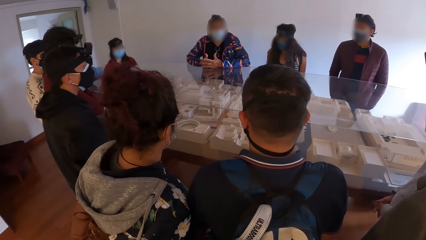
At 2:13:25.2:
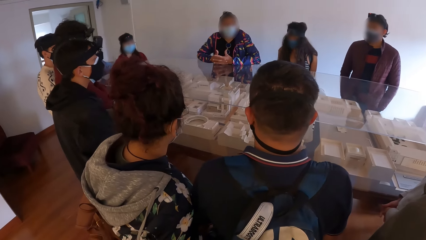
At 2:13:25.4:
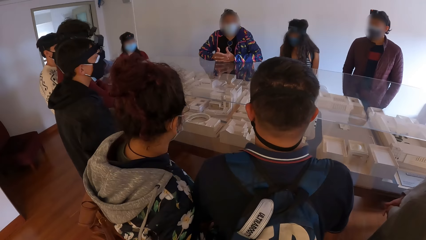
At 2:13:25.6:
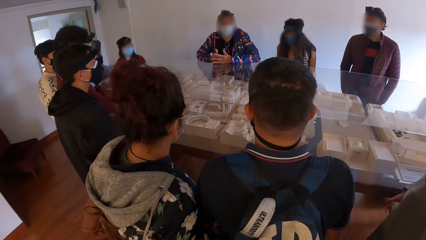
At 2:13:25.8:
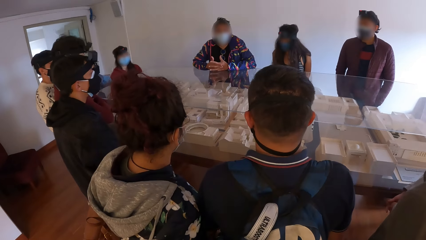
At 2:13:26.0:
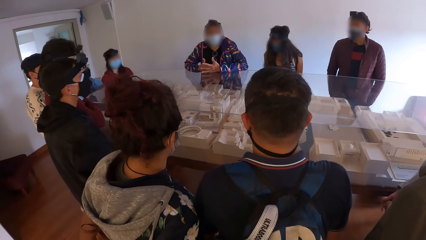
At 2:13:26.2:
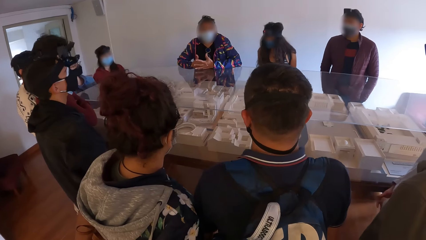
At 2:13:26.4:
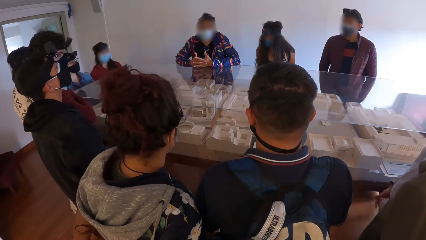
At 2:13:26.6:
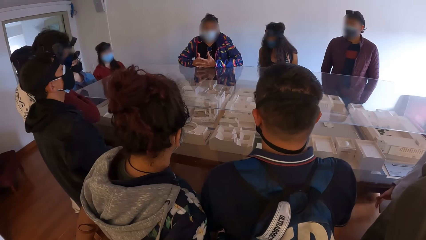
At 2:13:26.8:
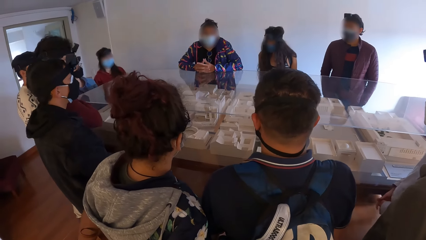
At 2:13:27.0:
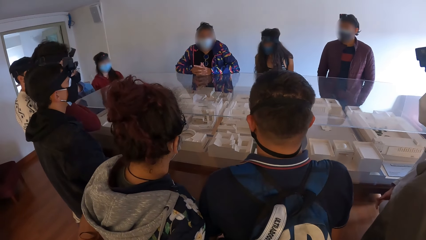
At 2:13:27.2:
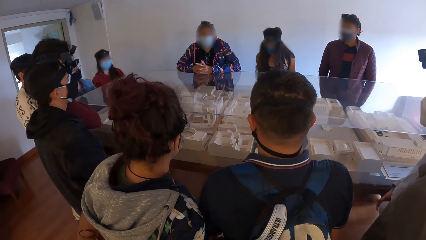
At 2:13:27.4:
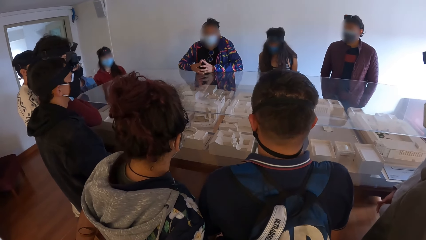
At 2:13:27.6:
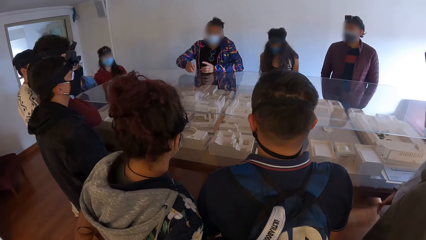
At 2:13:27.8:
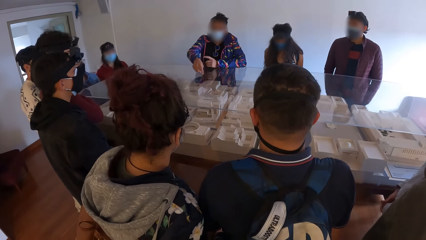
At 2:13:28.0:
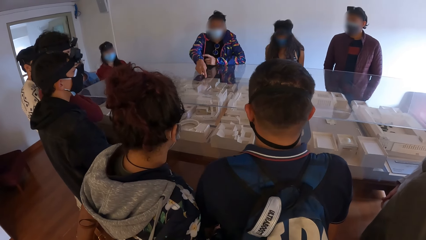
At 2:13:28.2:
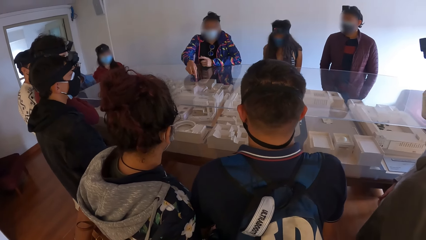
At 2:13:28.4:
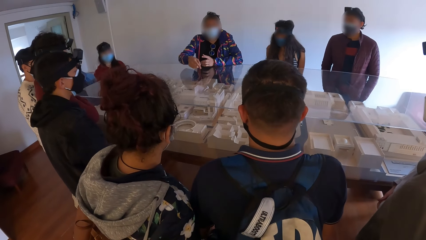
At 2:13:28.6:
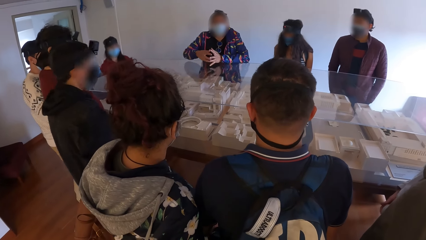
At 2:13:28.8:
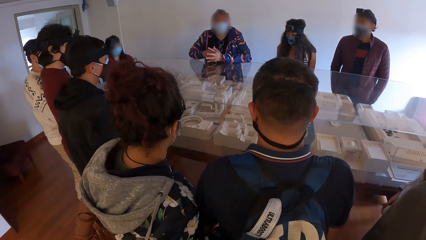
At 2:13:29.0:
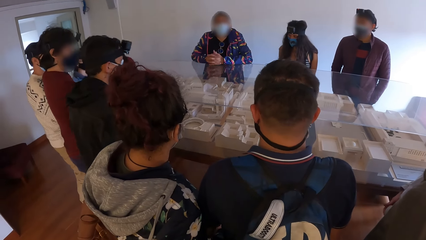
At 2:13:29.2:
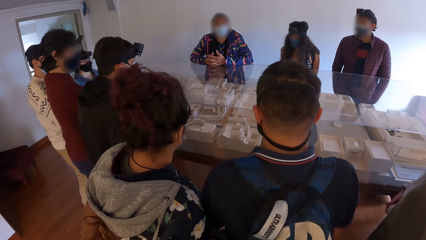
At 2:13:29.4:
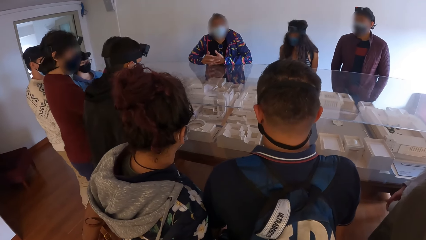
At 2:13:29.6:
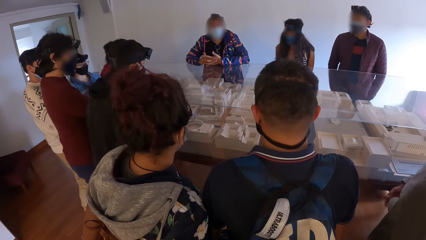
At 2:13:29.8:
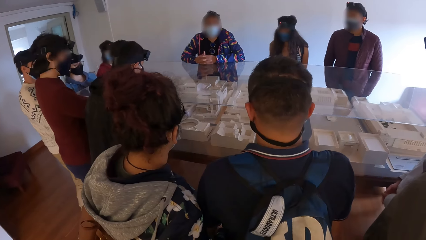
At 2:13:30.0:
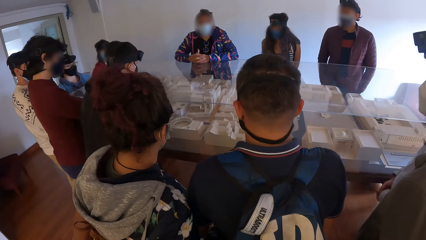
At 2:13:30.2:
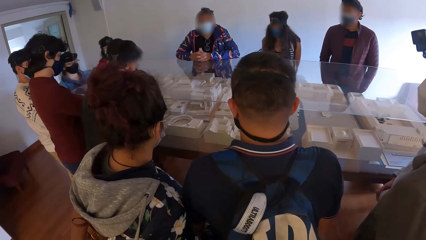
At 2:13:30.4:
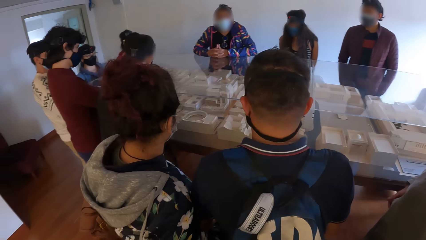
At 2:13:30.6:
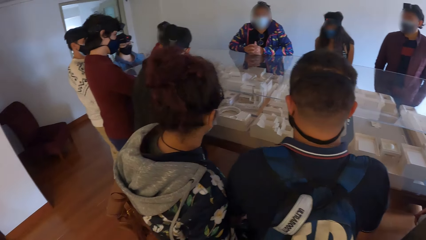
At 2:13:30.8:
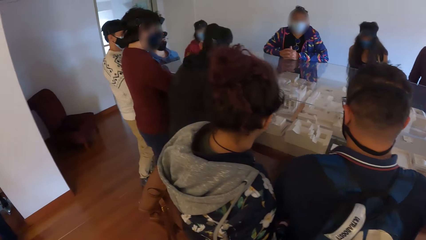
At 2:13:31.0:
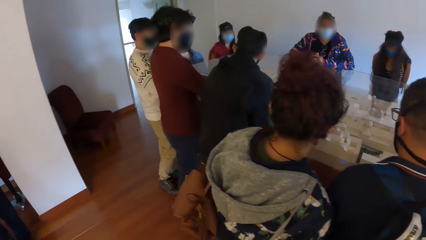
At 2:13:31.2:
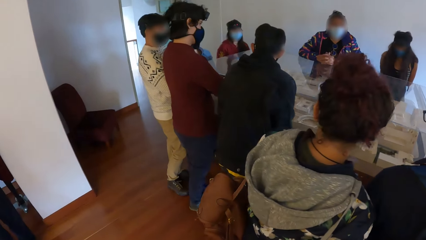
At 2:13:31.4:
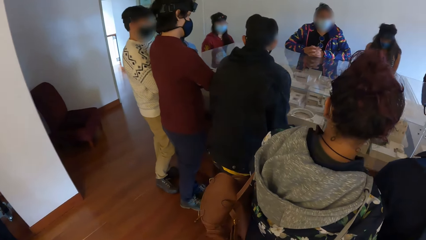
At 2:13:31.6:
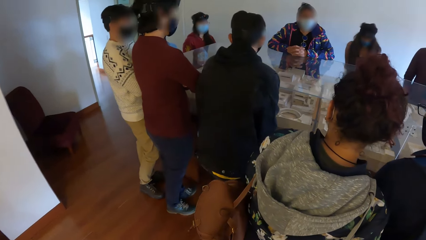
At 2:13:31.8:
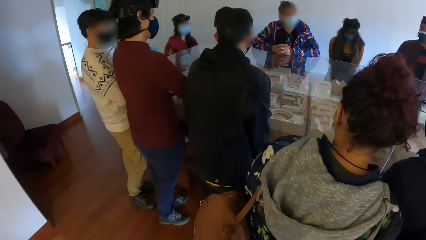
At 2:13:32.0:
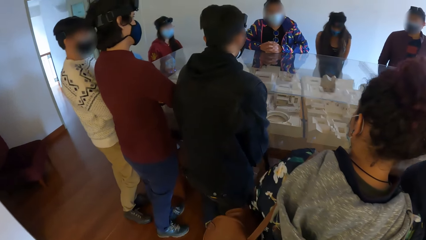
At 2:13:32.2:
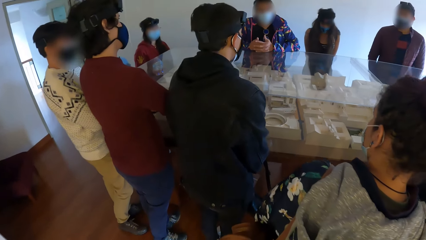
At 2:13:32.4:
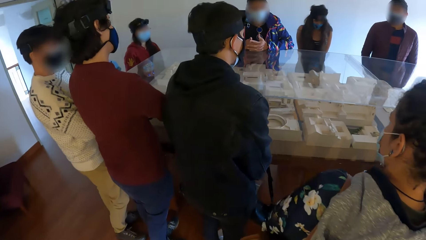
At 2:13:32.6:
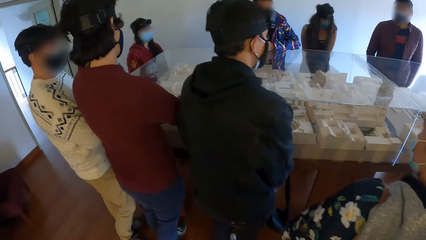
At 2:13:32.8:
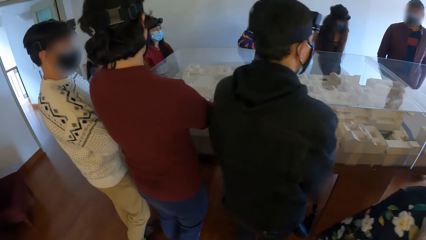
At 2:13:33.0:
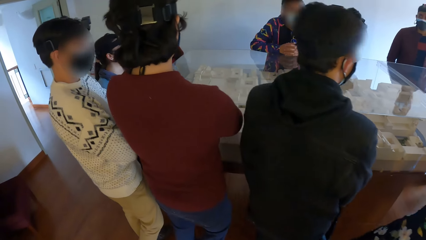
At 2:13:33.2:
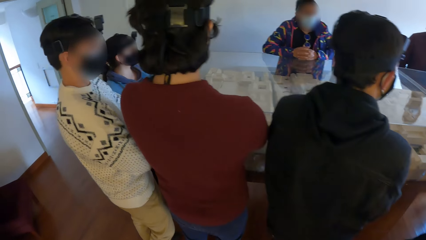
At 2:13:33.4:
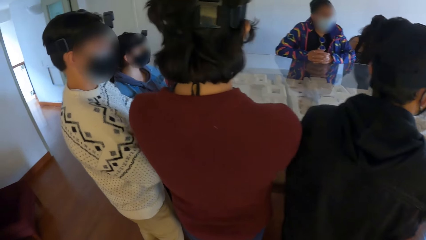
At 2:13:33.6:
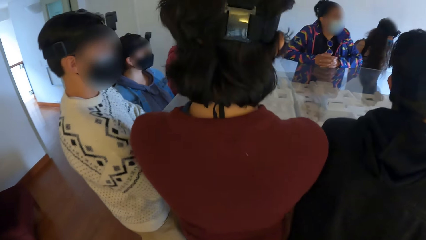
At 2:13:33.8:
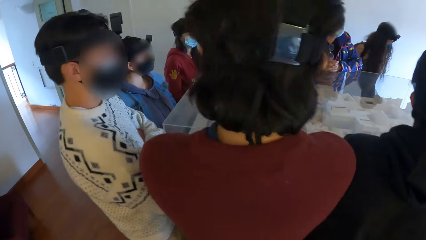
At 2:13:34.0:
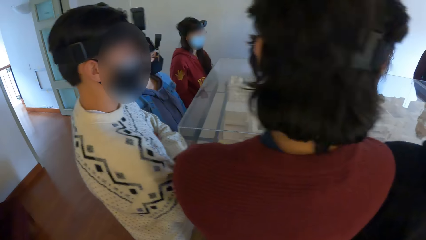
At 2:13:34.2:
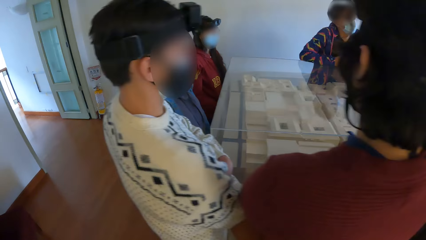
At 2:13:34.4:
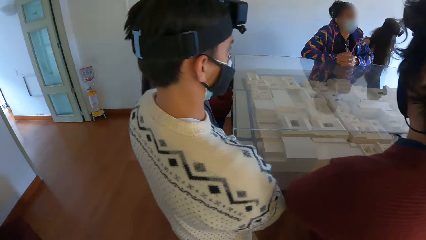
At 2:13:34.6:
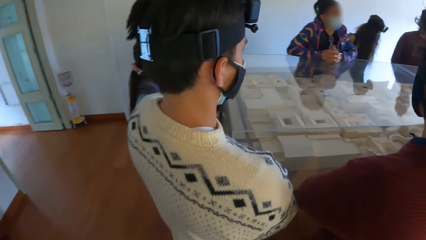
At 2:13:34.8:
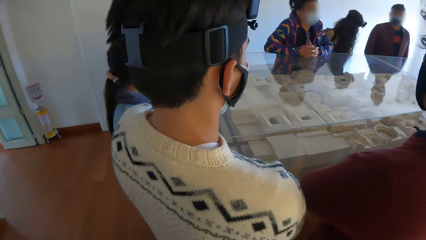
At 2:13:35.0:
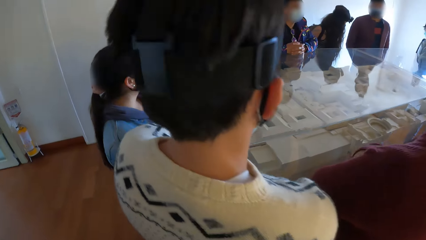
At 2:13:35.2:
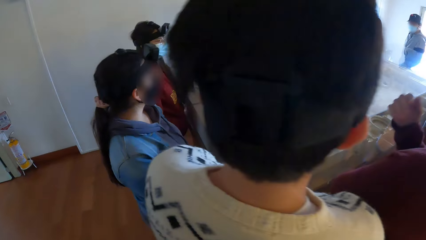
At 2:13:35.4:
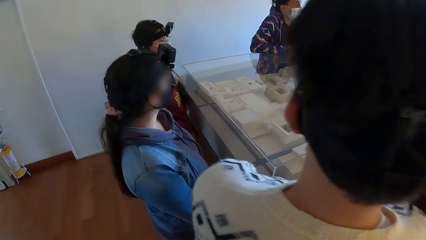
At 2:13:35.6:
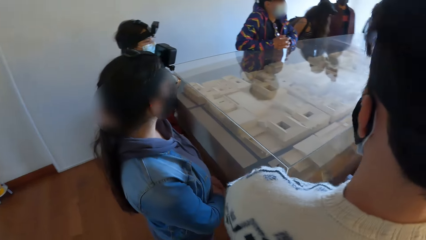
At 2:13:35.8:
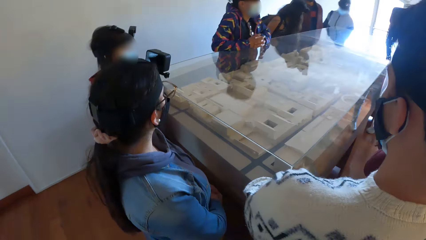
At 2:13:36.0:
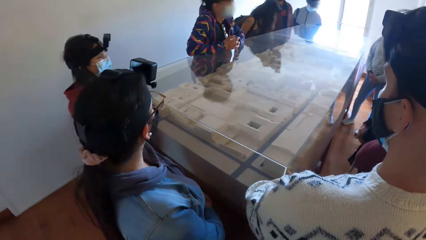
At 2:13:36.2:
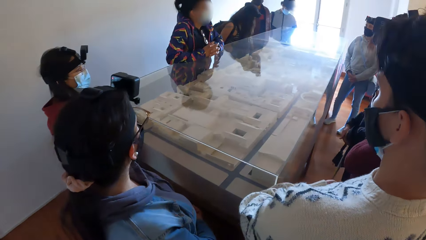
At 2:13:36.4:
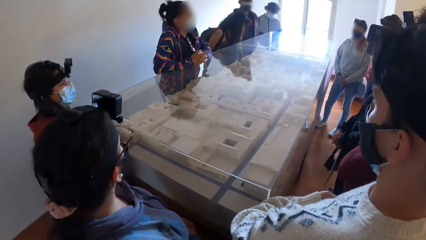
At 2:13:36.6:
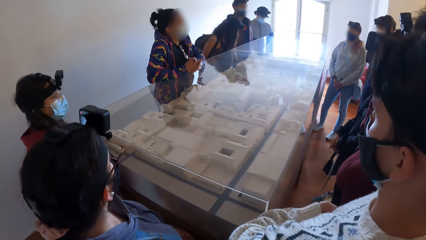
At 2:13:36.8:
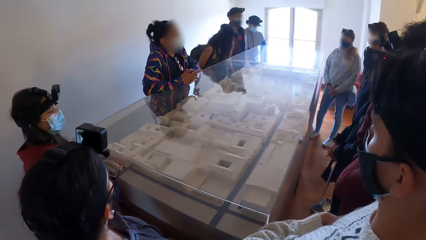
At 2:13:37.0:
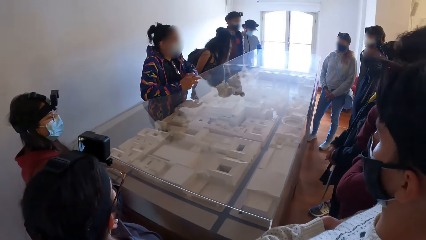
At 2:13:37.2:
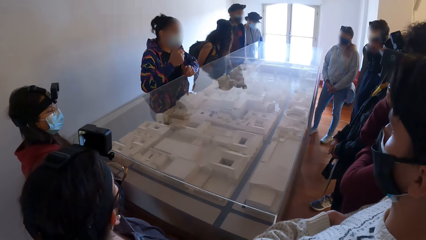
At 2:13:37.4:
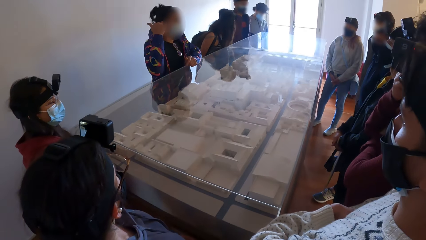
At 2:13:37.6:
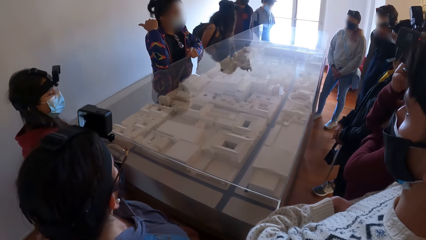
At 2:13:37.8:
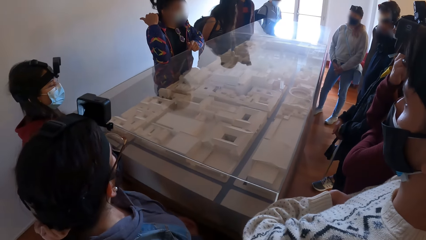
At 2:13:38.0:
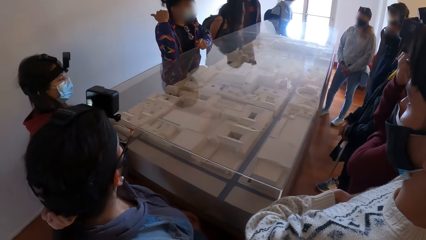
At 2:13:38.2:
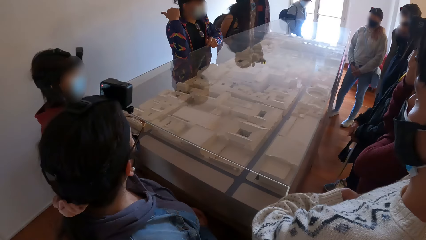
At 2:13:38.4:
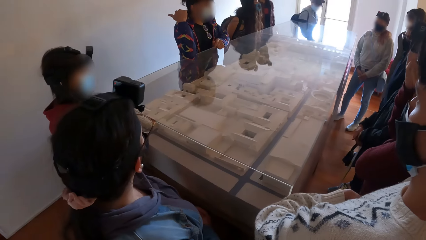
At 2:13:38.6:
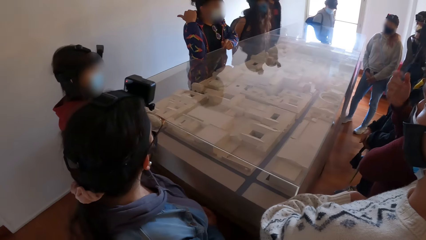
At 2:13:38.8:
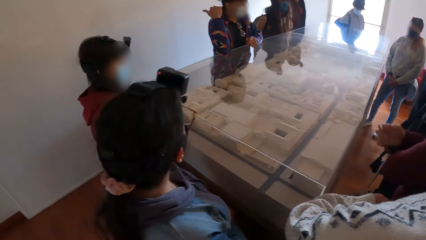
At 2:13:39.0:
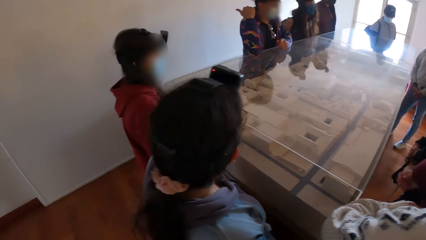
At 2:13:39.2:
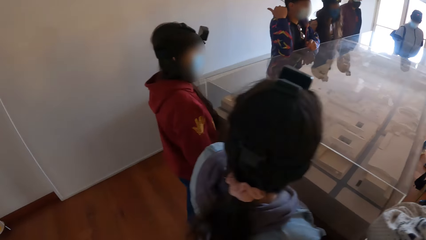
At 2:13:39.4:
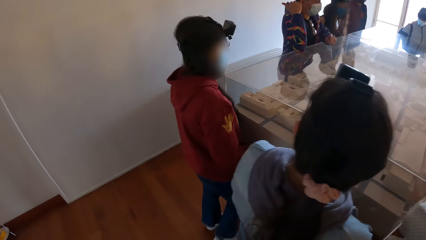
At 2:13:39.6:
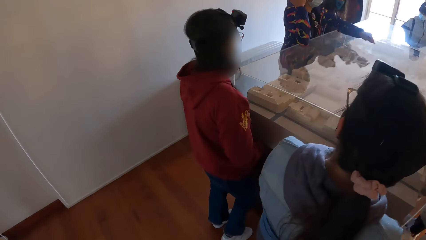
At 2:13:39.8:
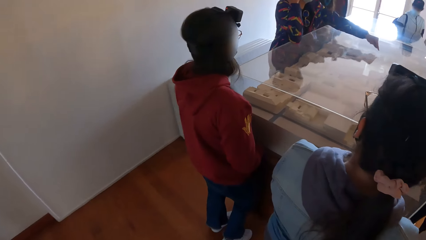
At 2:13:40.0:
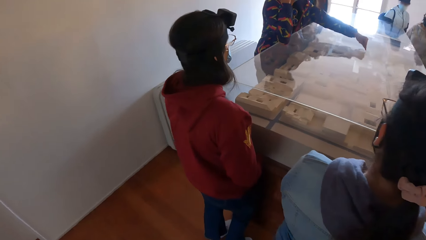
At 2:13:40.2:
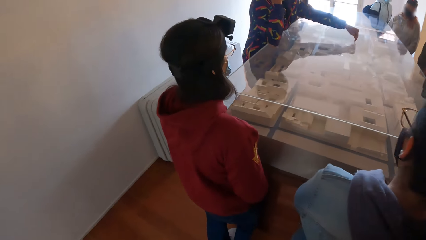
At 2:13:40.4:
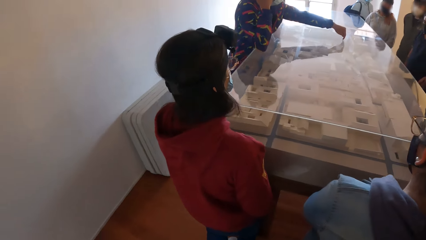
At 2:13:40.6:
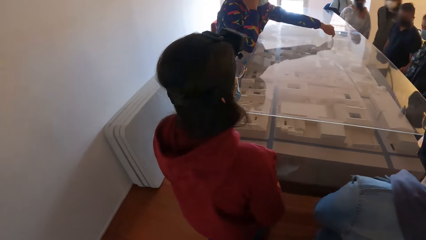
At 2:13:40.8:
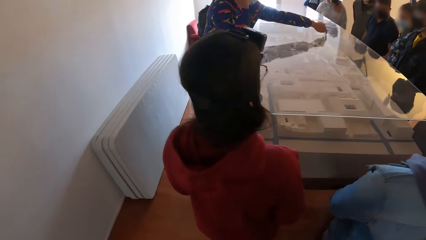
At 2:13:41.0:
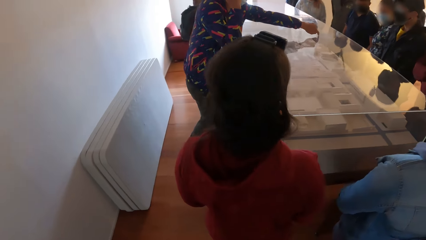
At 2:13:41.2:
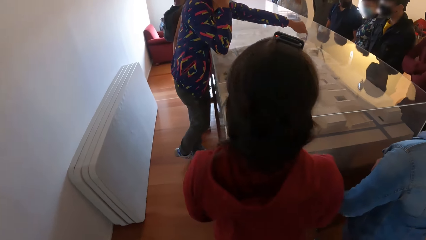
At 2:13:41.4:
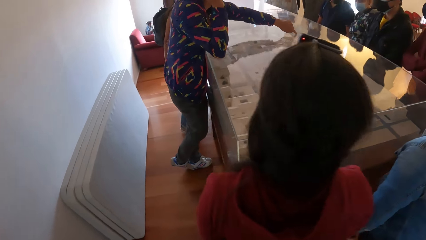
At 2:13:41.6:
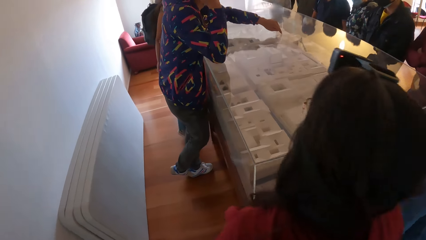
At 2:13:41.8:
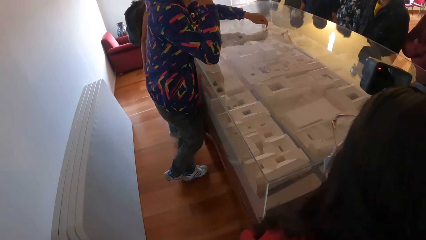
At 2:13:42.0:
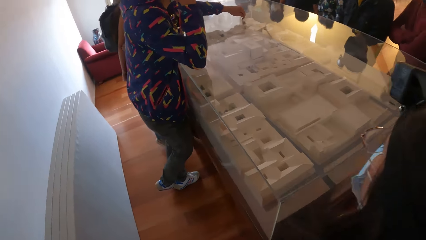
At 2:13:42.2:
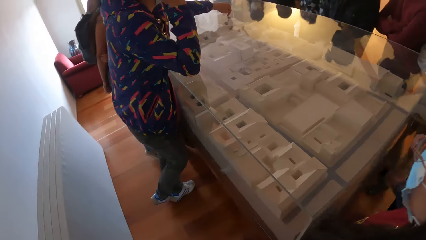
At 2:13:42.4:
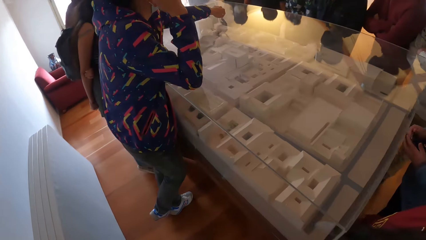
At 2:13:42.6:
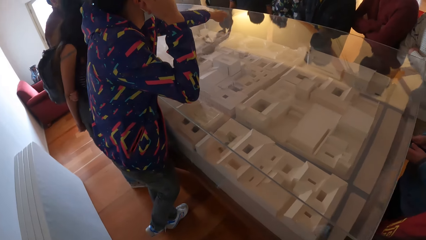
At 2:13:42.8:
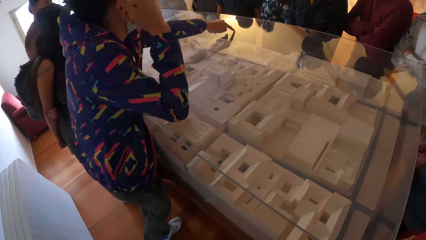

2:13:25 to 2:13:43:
A man gestures with his right hand. The camera wearer walks in the room. They stare at a house plan. The man gestures with his right hand again. The man gestures on a glass top with his left hand.
